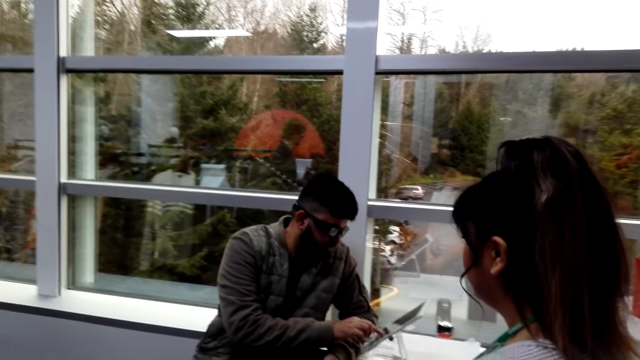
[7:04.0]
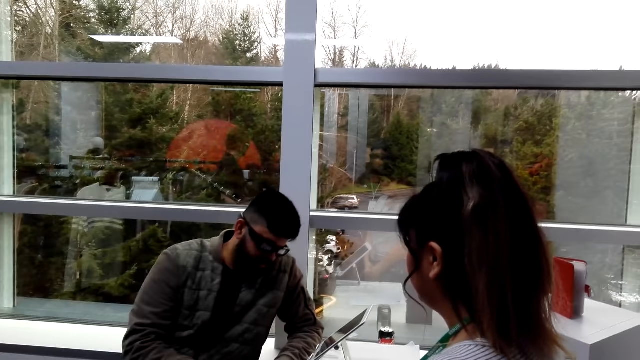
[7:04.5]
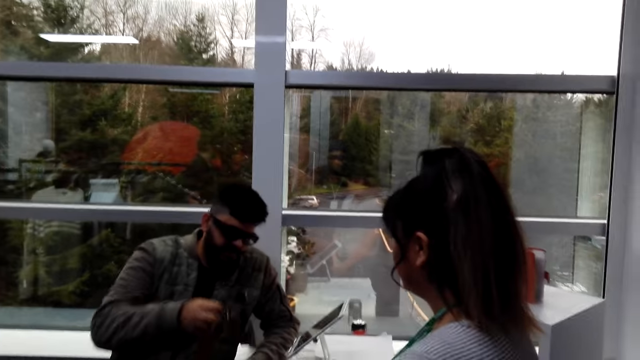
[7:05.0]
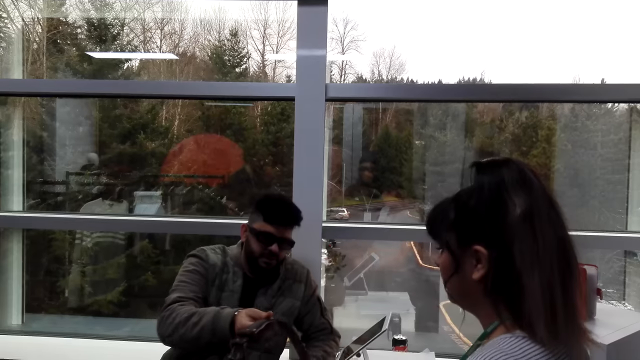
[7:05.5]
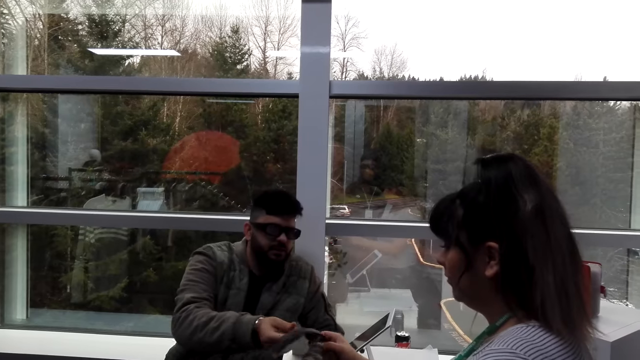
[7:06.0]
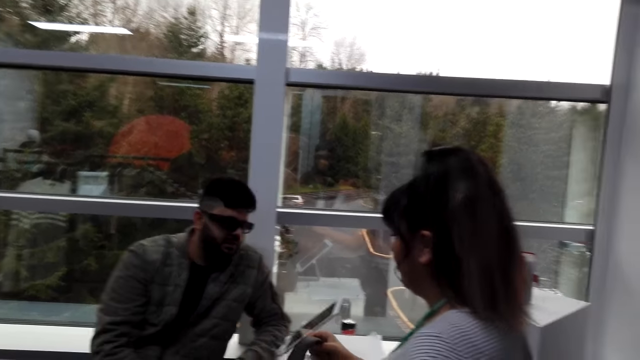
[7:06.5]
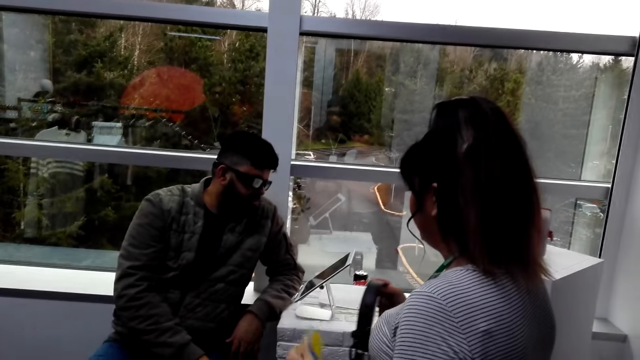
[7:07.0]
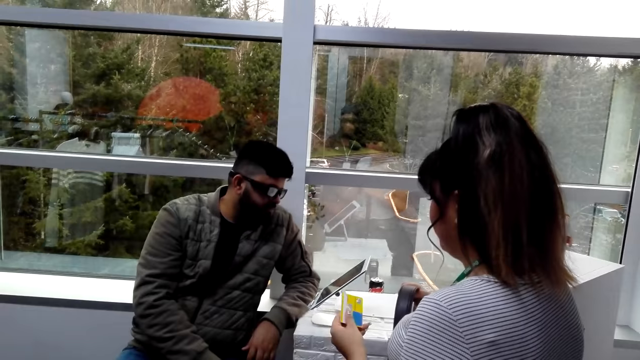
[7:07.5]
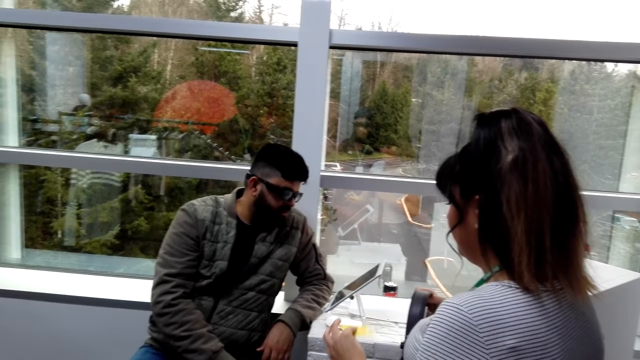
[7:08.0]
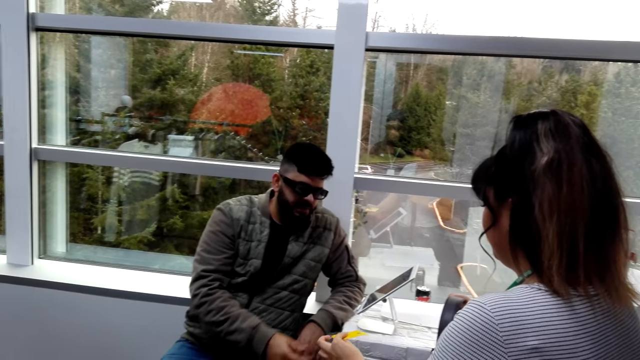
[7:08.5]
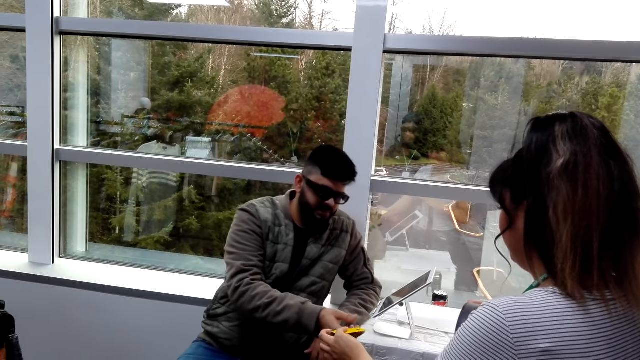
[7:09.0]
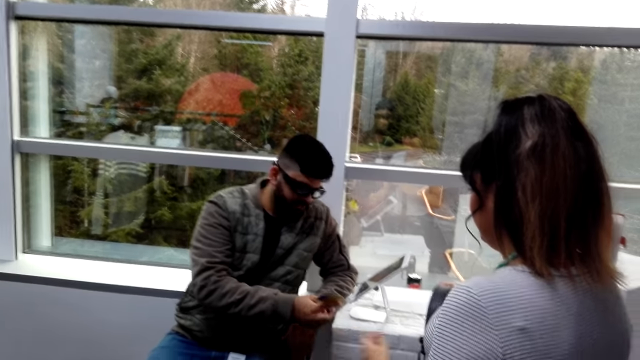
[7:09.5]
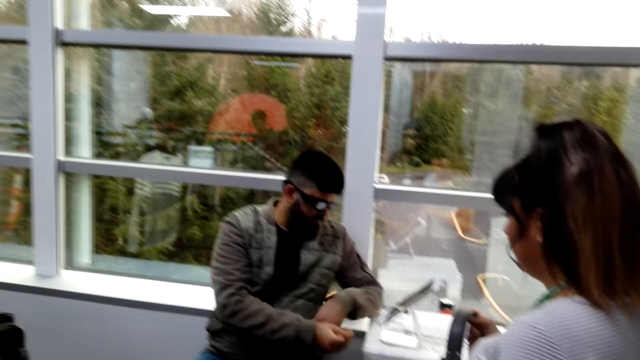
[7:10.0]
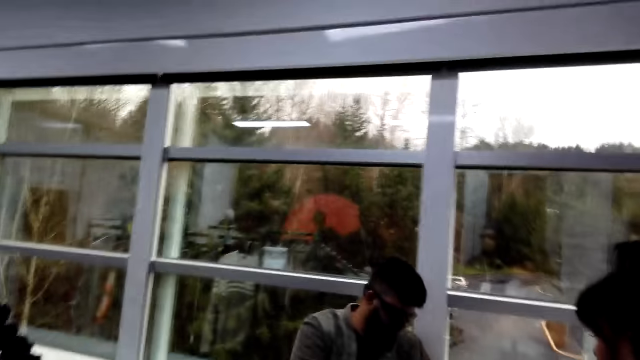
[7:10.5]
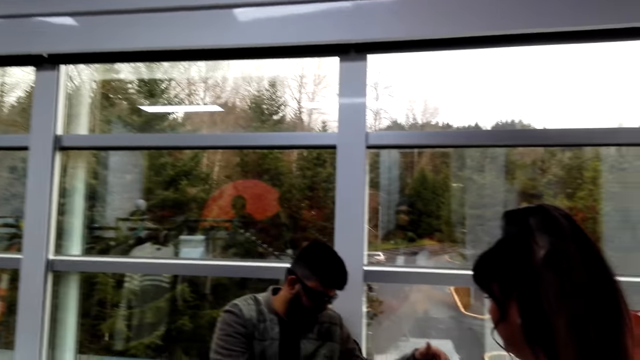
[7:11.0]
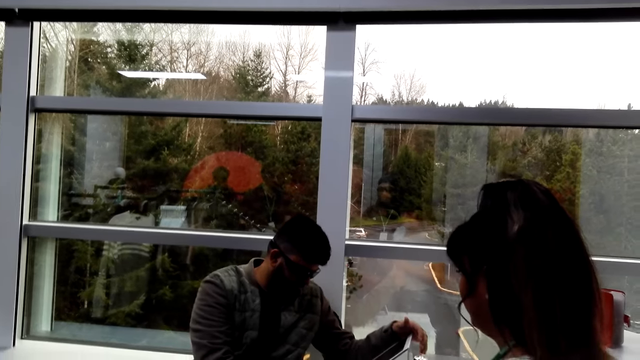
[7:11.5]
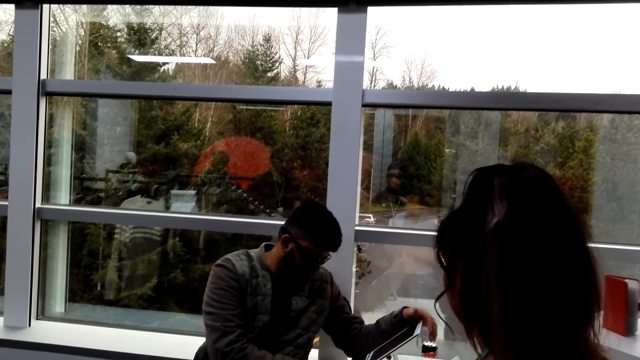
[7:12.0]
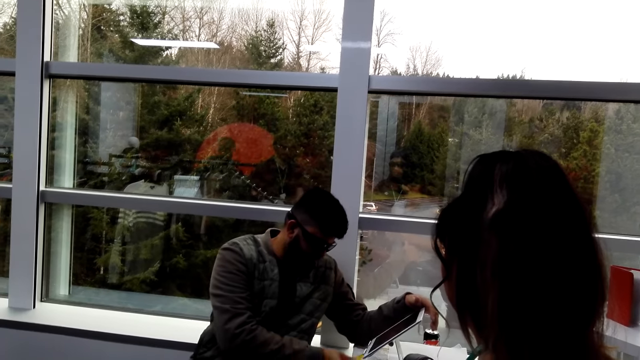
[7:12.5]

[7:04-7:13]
A person gives another person the belt. The other person gives the first person a shopping card.

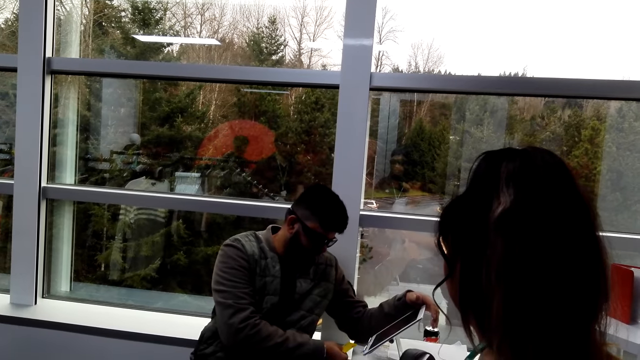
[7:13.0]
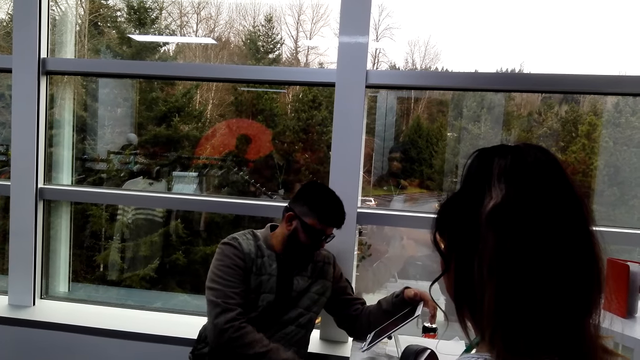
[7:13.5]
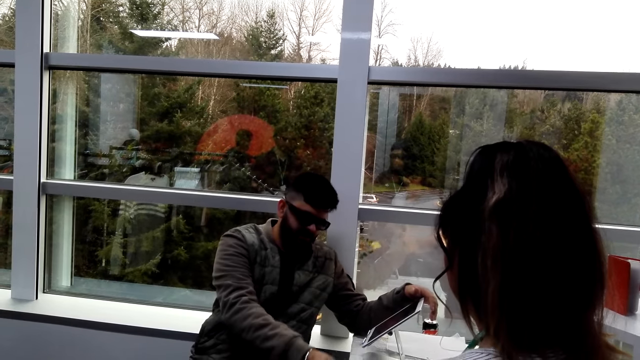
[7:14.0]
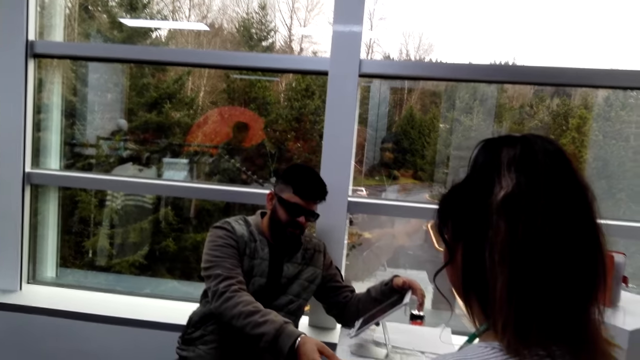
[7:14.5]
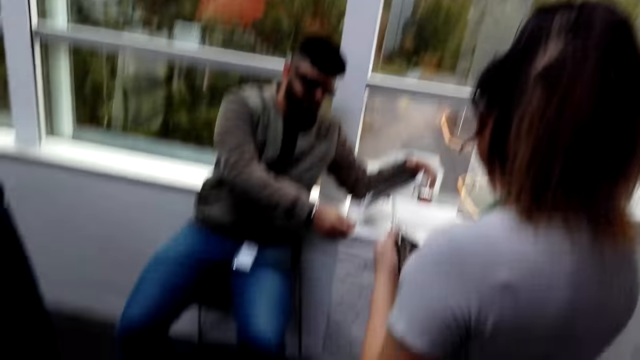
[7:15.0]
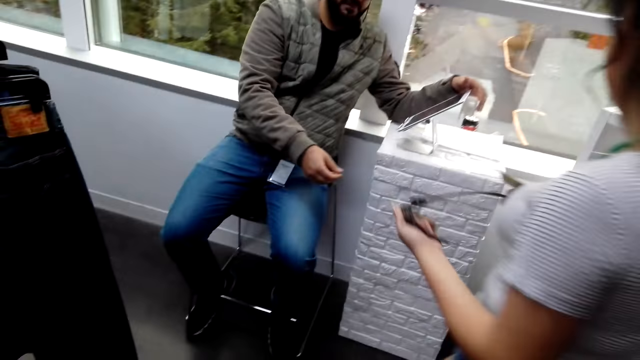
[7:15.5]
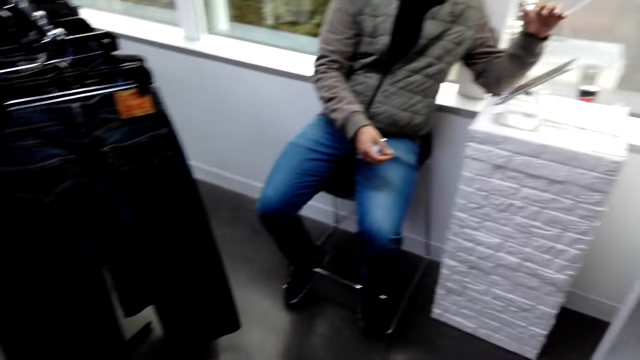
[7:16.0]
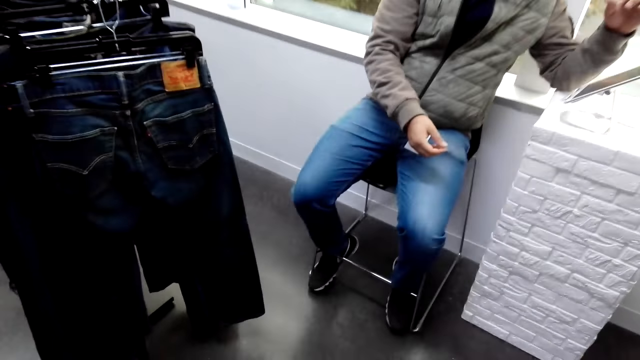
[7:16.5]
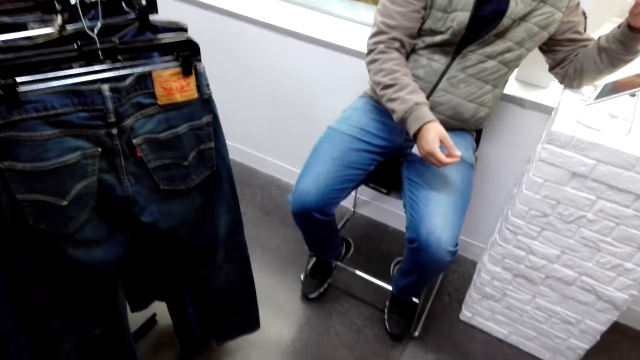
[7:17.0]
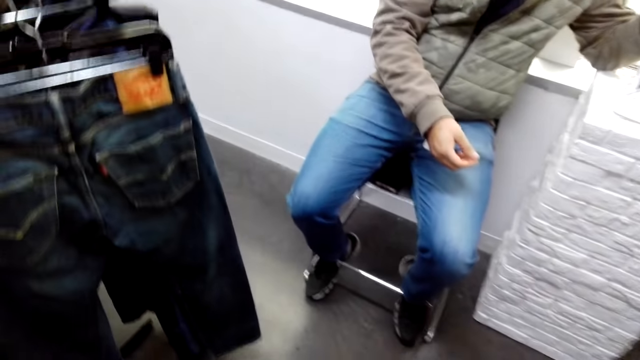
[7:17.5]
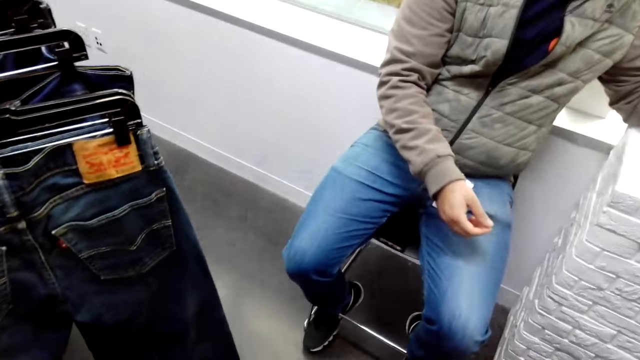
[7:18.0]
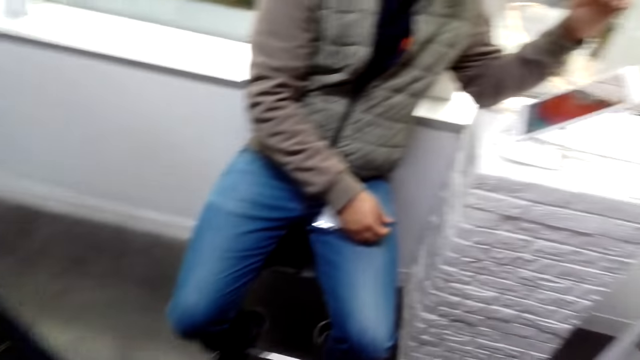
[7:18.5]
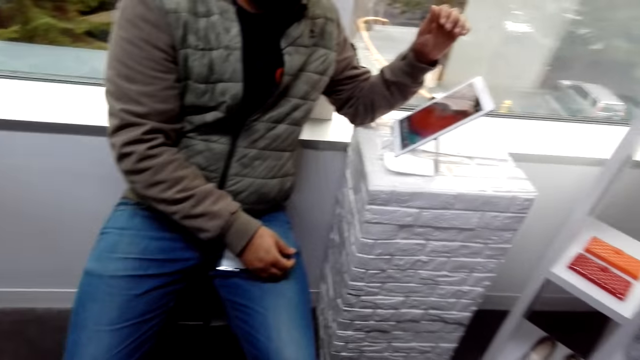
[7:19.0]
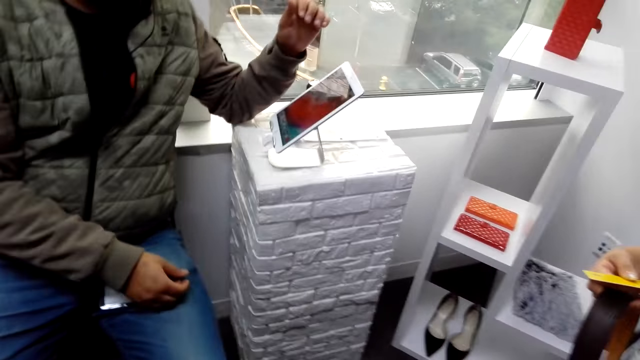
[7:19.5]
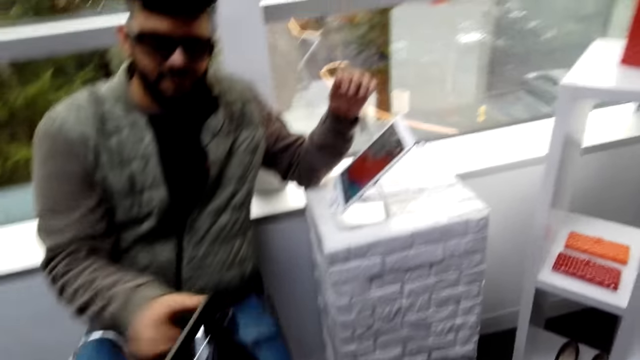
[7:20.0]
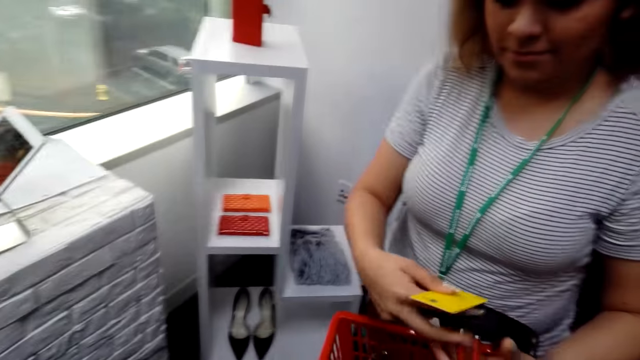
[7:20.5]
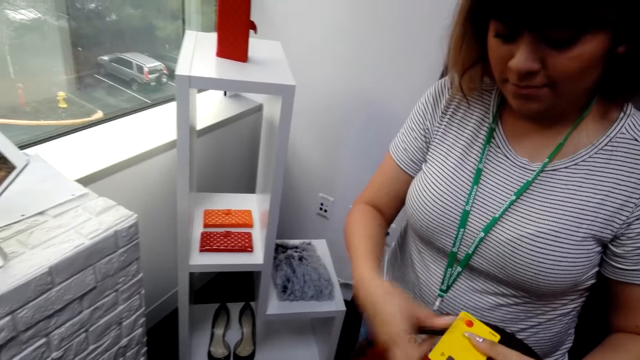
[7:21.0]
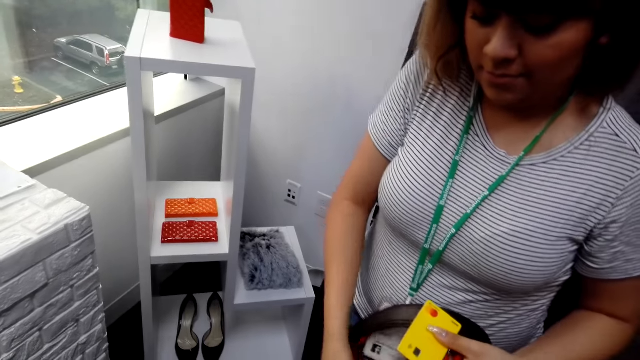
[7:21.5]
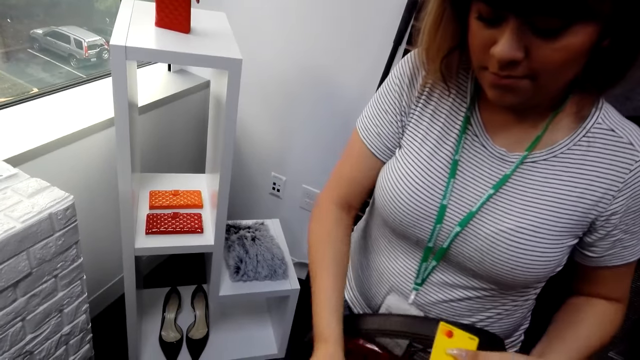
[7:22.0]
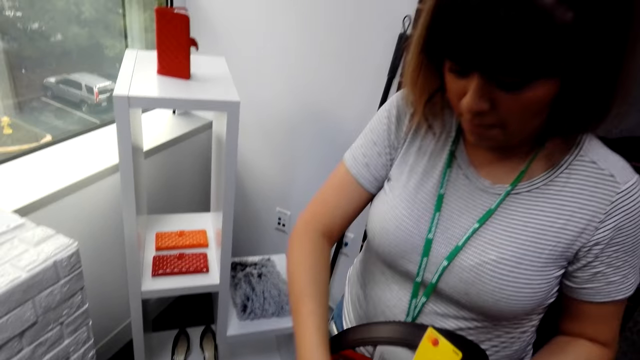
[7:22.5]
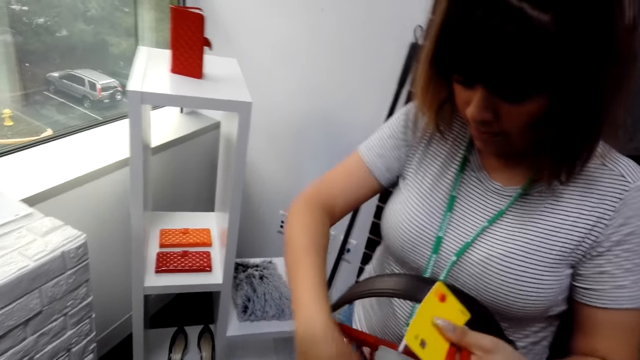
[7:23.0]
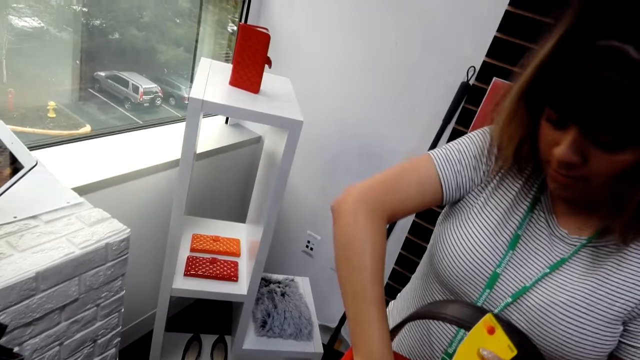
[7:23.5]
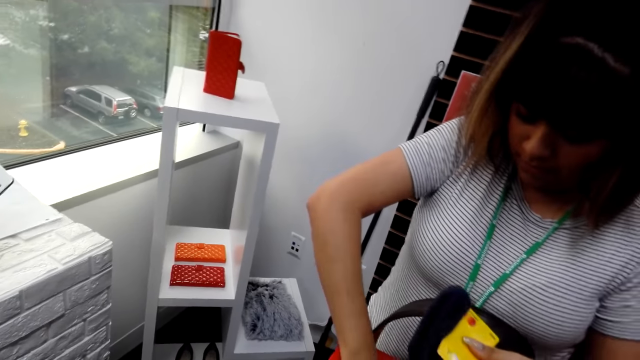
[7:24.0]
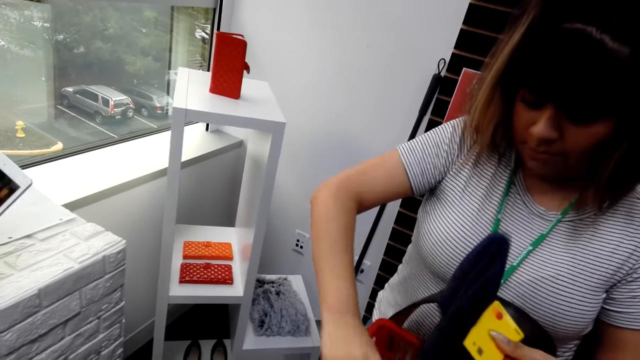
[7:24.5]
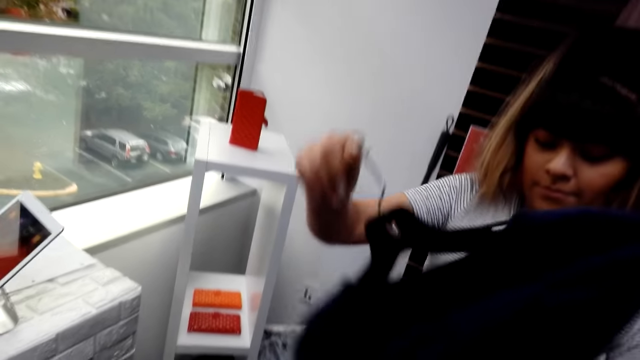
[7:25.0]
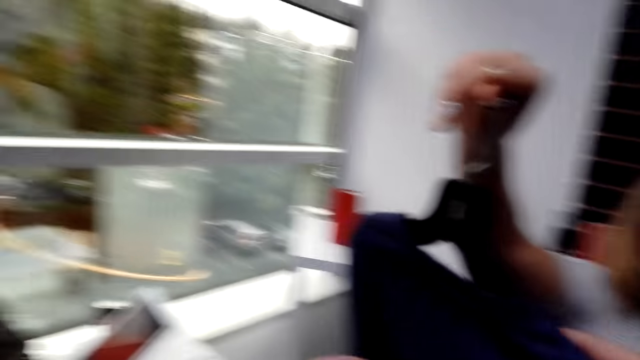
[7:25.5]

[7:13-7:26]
A person calculates the amount of the item. The person gives another person the shopping card. The other person walks around. The camera wearer looks around. They give the first person items. The other person arranges her items.
